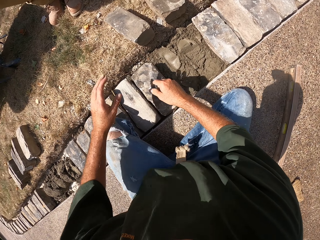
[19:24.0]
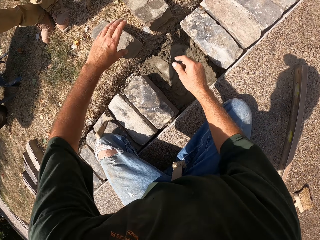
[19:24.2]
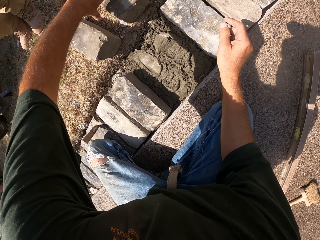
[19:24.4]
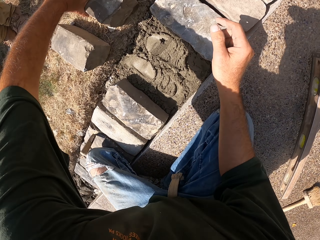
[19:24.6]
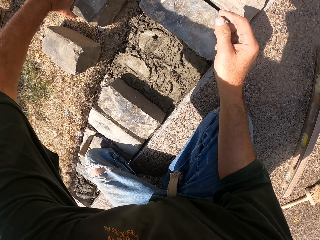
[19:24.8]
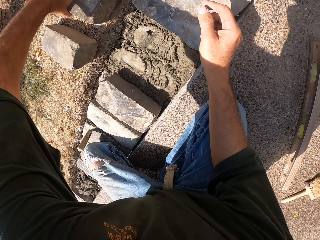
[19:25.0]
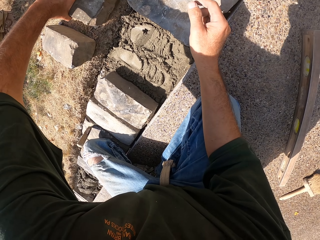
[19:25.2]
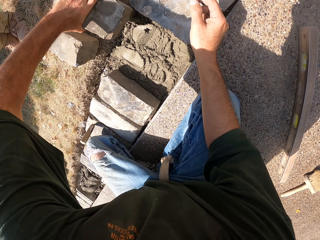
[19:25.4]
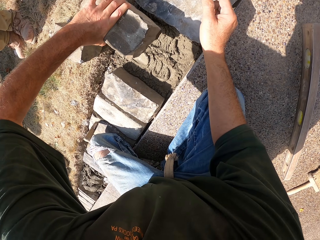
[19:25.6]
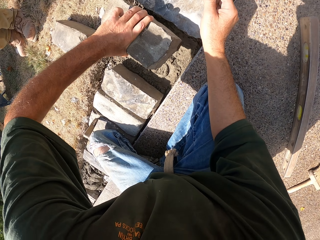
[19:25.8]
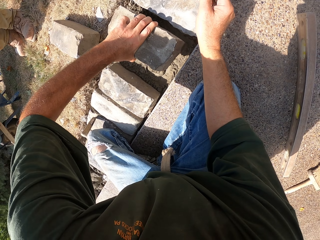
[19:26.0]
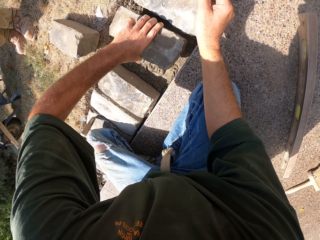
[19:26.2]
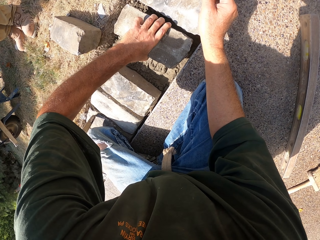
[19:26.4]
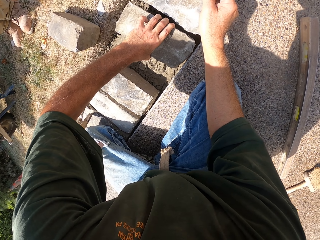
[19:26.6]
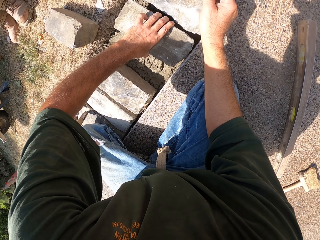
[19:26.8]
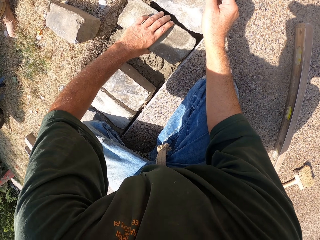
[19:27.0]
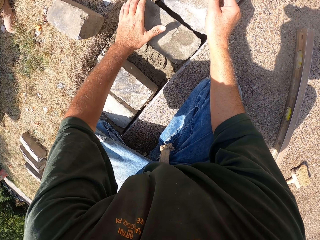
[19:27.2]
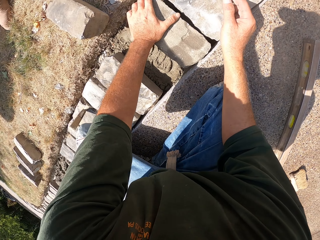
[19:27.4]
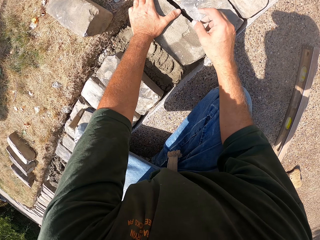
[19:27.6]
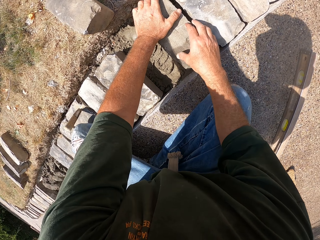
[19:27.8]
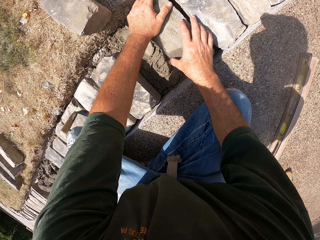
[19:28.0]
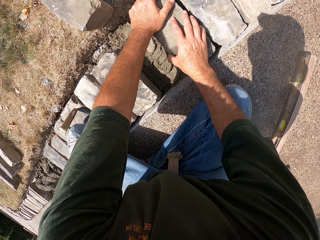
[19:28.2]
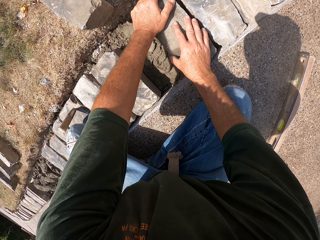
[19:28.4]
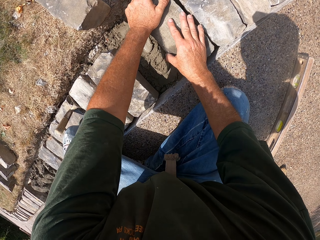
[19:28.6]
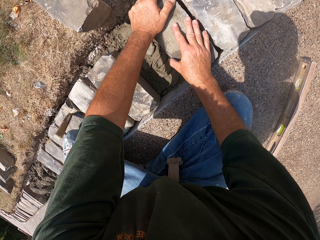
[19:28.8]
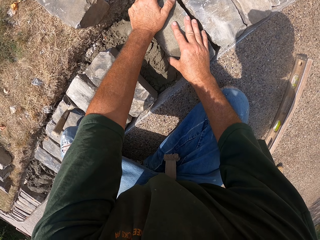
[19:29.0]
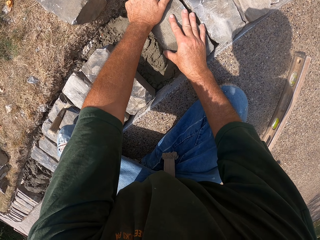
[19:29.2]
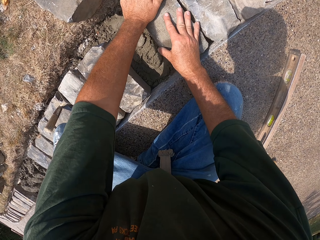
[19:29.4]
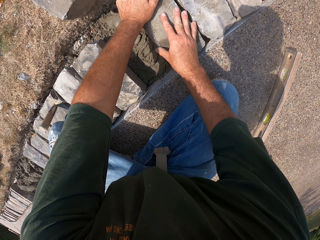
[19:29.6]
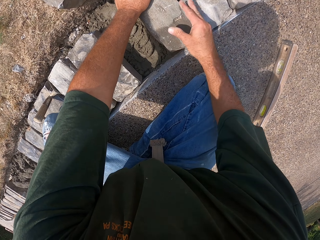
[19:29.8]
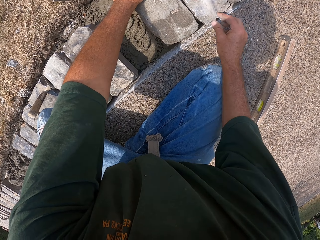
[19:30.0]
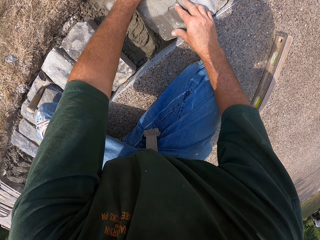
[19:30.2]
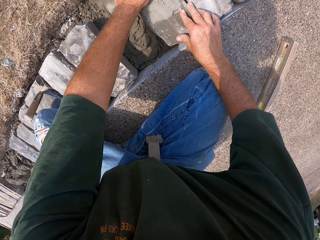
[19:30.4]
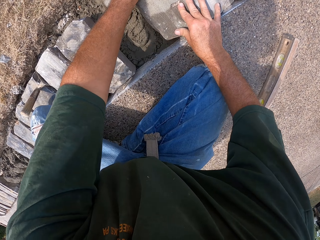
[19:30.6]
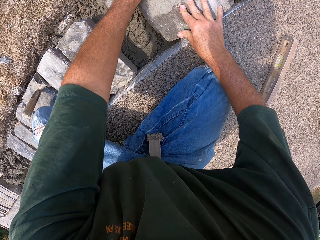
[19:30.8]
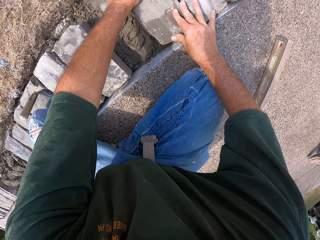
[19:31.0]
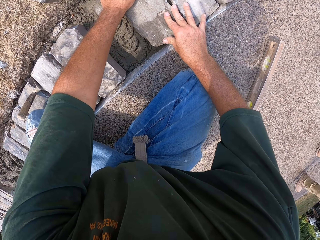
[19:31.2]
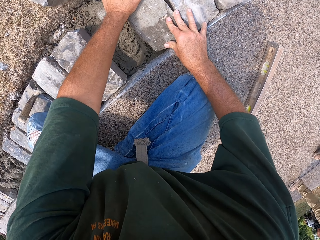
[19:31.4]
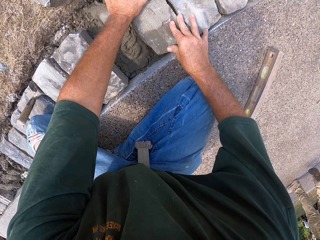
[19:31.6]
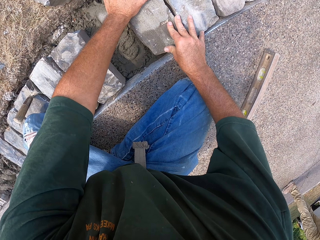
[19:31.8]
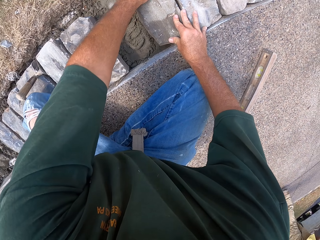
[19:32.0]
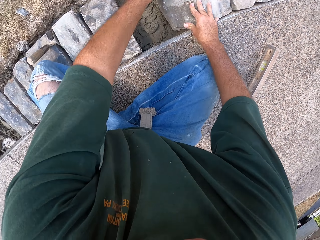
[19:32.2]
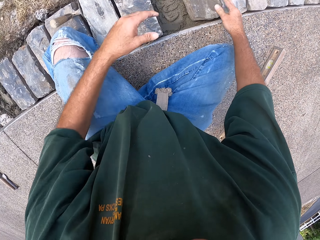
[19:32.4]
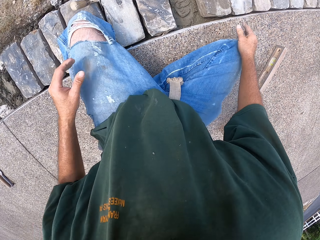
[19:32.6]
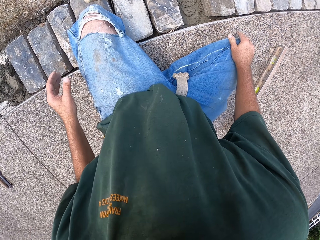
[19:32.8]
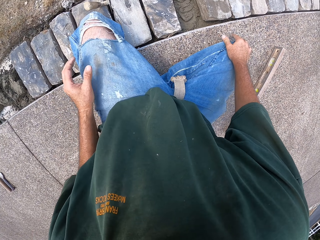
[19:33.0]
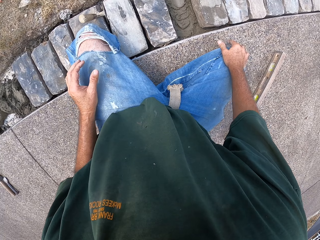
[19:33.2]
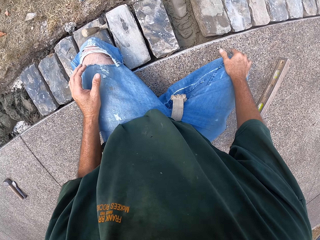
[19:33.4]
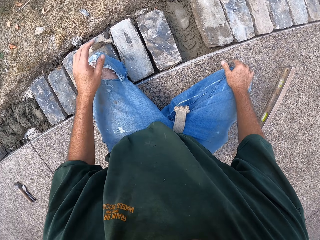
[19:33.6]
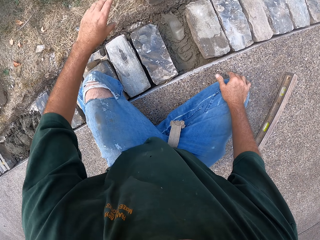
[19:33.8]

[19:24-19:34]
The camera wearer holds the brick. They put the stone in the furrow. They fix the brick.

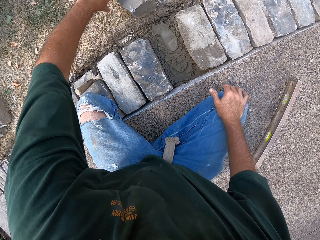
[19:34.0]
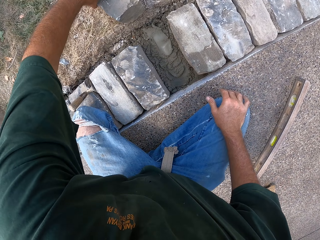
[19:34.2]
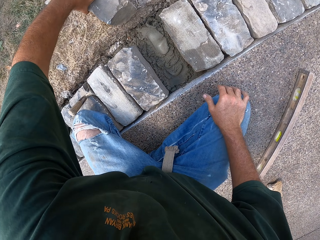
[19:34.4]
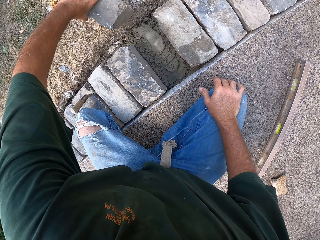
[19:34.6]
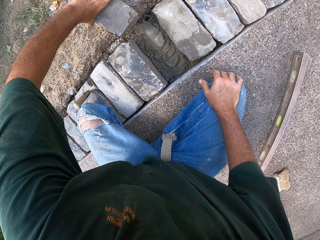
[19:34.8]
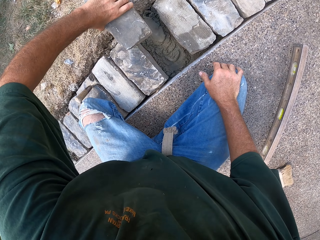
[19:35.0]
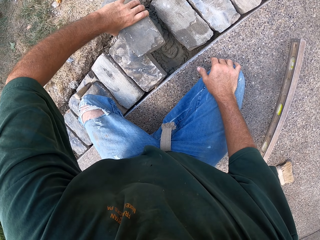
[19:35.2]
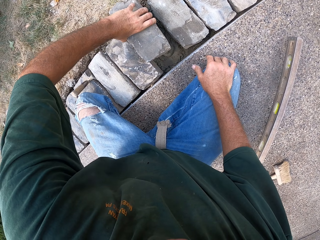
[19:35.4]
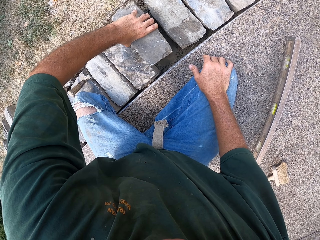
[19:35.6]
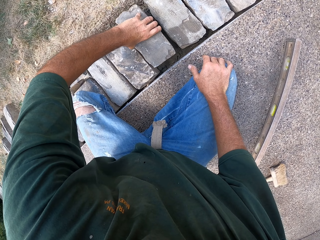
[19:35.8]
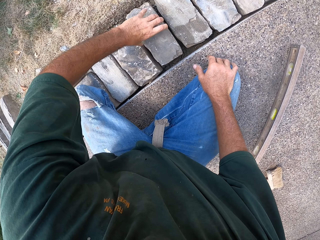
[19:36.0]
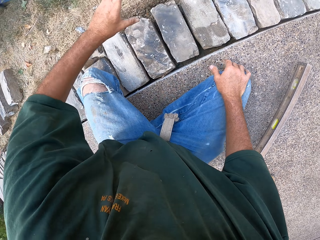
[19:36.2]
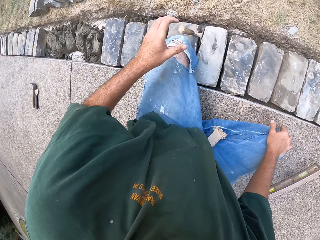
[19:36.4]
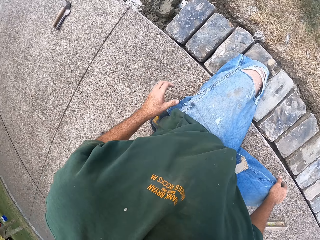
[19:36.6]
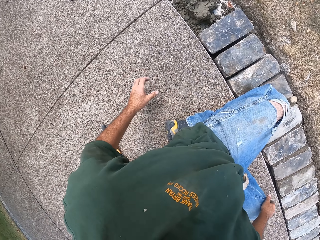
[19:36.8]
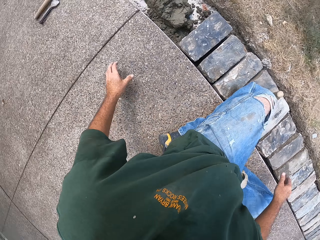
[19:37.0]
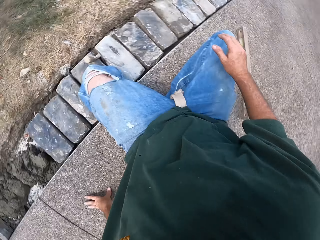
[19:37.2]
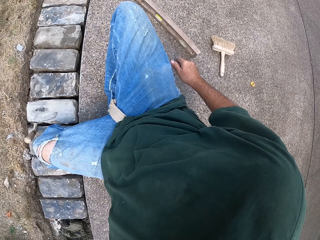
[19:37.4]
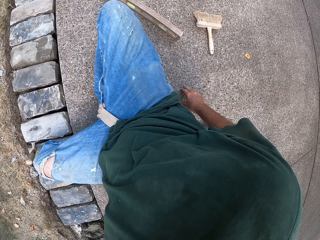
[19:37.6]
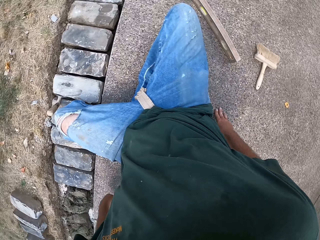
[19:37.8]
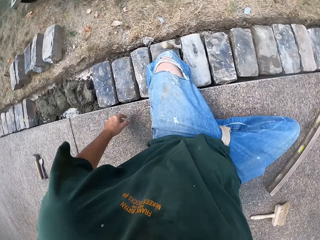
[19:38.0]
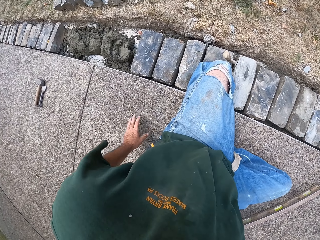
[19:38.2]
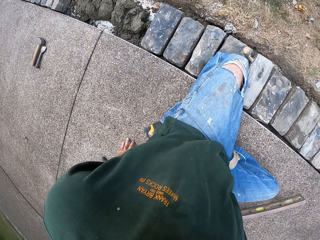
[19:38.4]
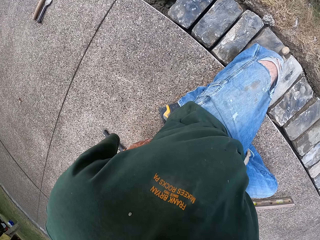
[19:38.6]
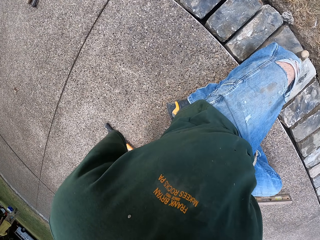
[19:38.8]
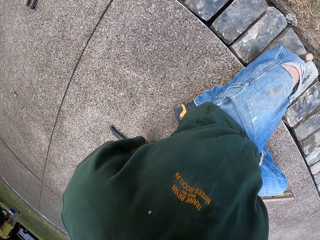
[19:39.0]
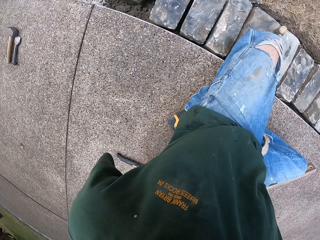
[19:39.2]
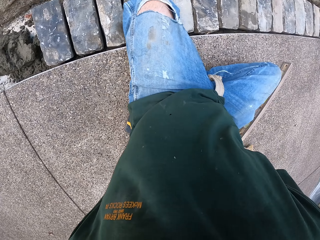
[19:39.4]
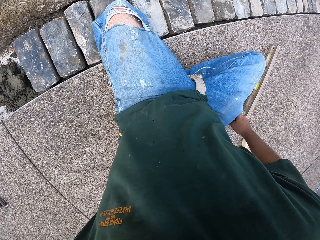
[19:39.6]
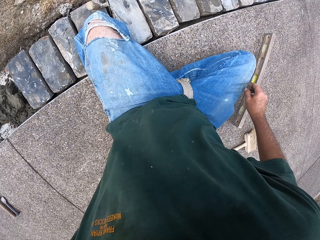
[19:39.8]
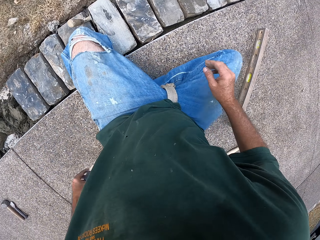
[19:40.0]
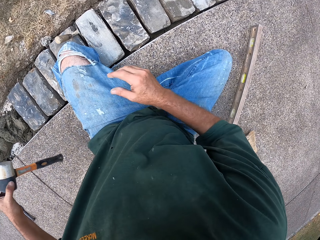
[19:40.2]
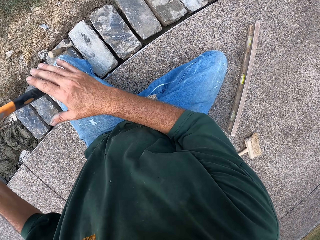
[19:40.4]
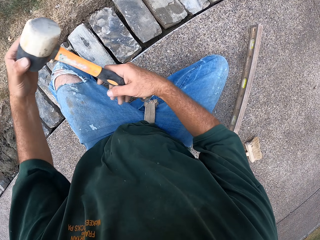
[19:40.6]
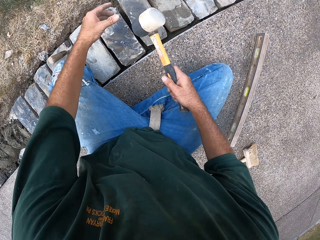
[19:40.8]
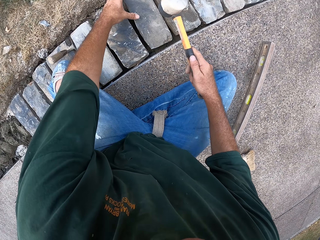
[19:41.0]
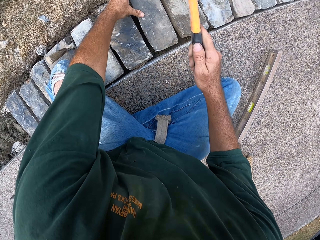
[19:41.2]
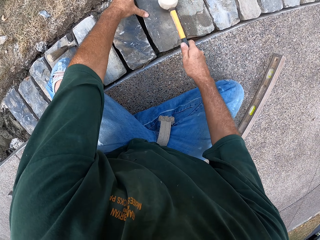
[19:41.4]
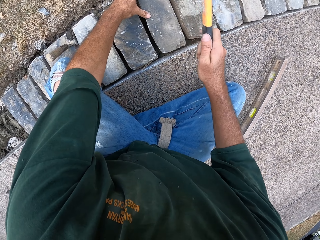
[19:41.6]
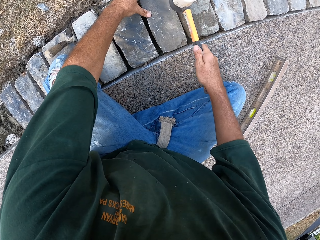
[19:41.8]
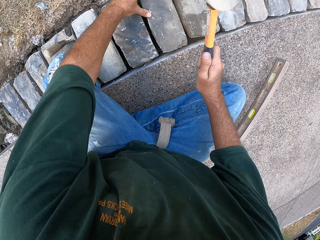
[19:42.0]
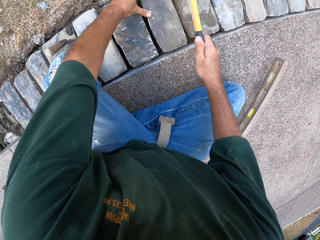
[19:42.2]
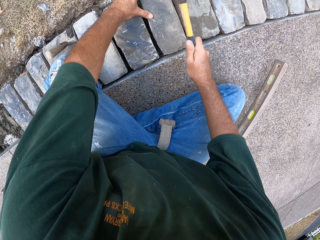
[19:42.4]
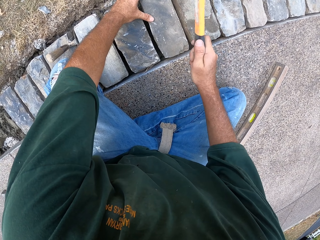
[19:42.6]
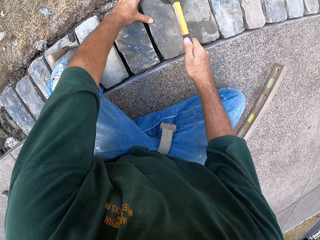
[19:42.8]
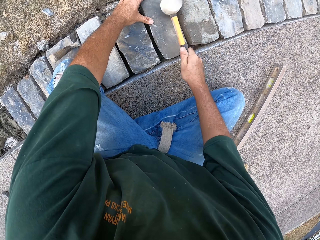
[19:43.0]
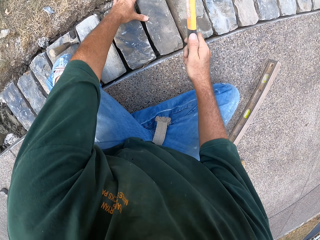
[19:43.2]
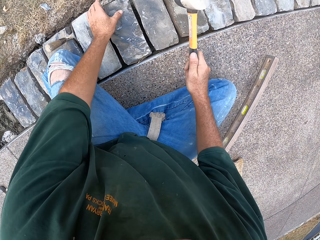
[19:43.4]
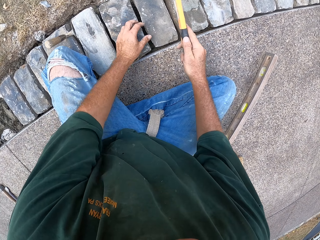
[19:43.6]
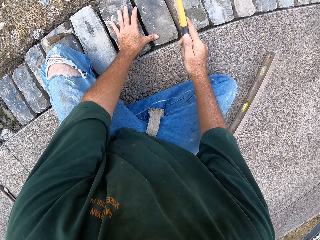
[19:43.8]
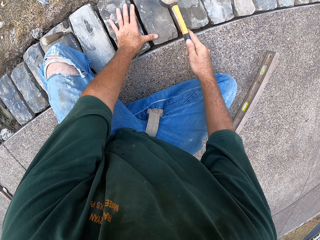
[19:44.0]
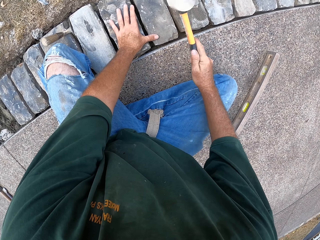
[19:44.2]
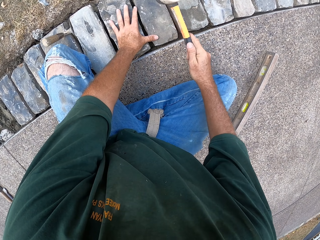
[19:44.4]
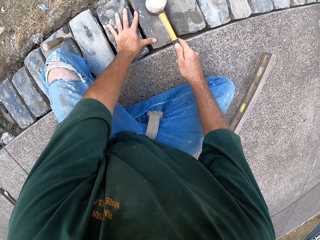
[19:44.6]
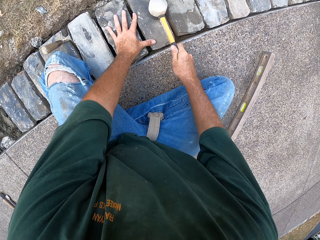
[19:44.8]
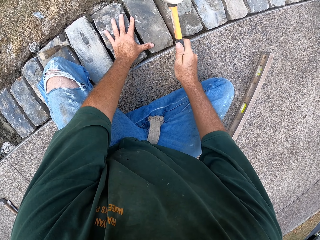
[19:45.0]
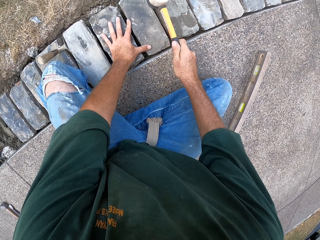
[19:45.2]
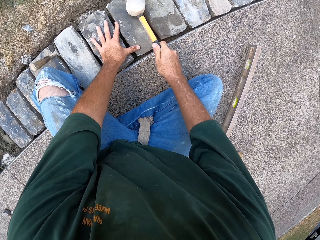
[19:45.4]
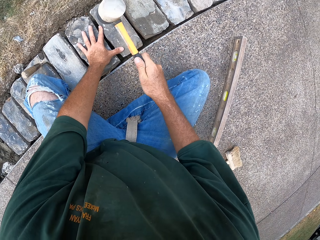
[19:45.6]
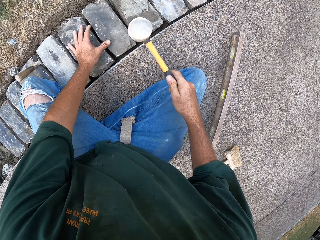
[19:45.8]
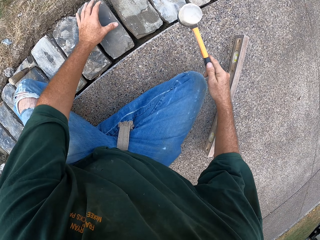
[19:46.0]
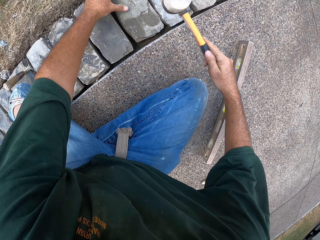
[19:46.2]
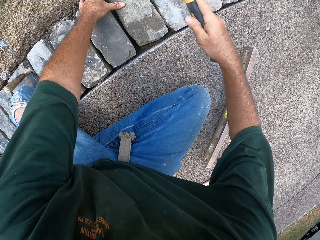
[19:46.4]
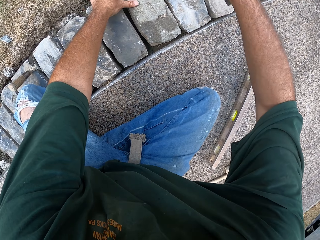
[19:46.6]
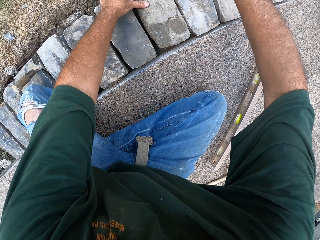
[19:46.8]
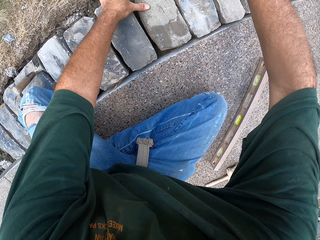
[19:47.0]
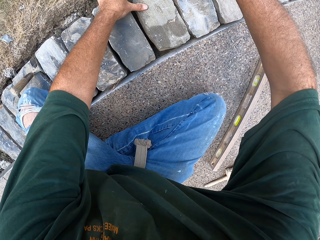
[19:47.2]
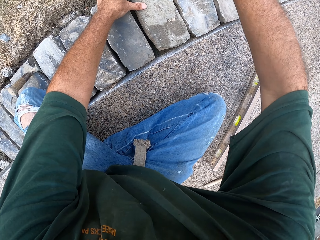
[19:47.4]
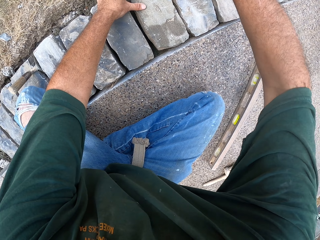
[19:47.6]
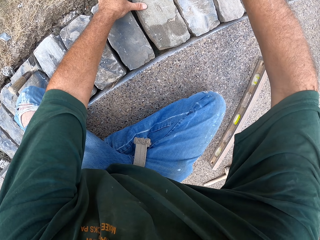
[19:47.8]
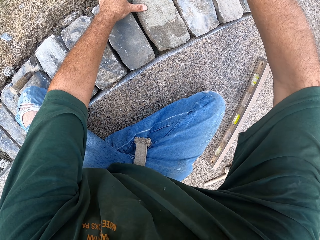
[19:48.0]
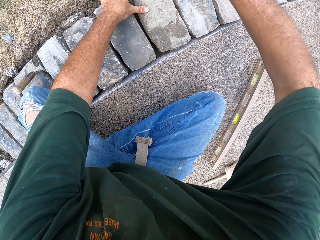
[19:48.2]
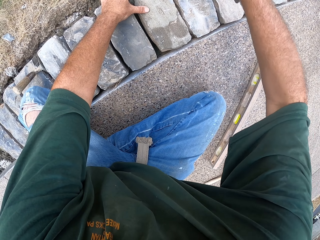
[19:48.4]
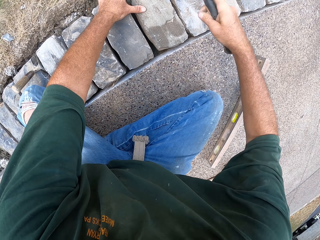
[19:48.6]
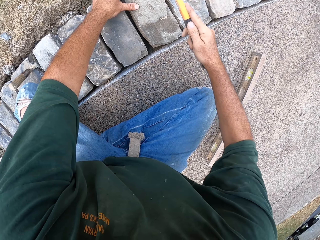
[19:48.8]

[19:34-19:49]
The camera wearer holds the brick. They put the stone in the furrow. They fix the brick. They look around. They pick up a hammer or mallet. They hit the brick with the hammer. They hit the brick with the hammer again.
